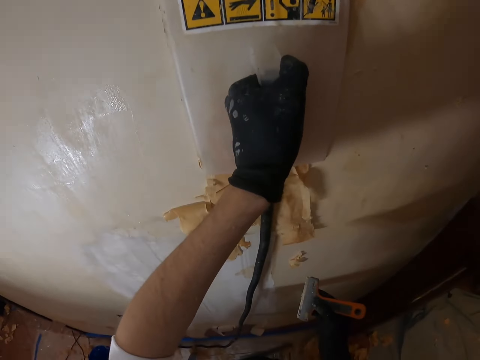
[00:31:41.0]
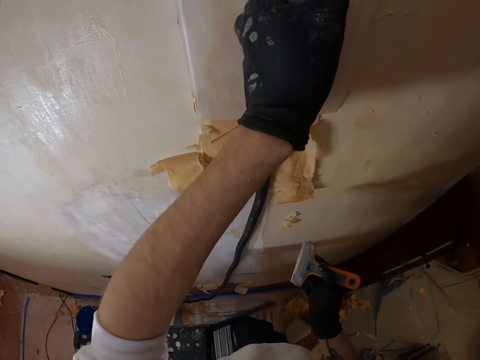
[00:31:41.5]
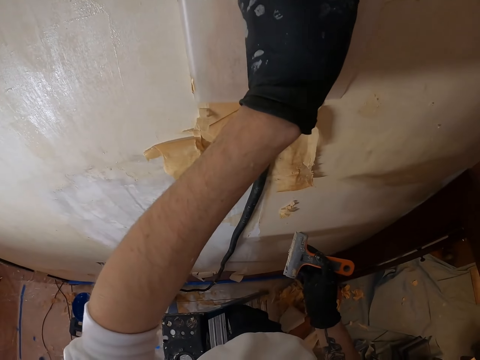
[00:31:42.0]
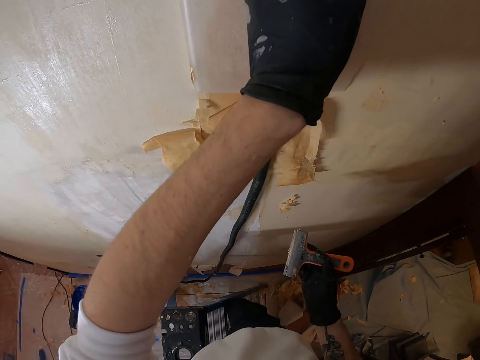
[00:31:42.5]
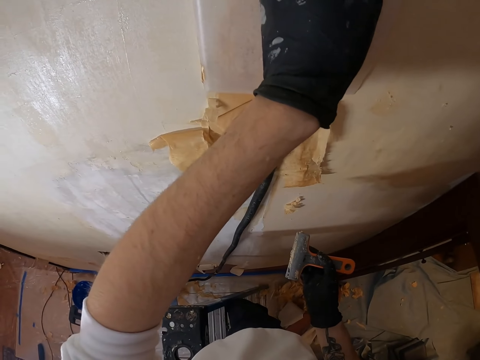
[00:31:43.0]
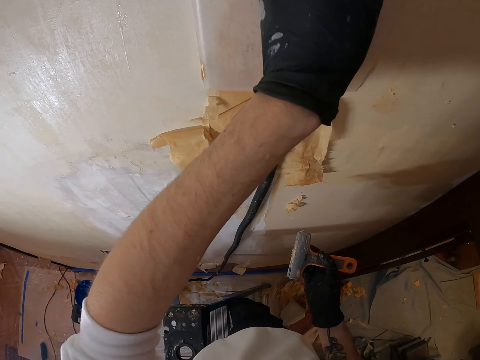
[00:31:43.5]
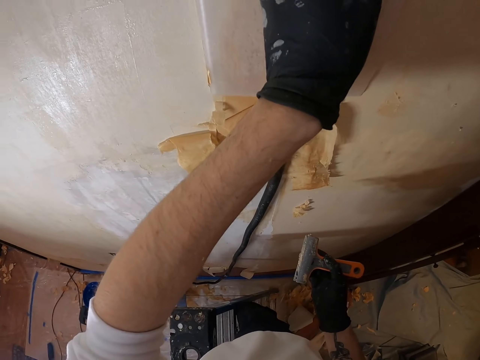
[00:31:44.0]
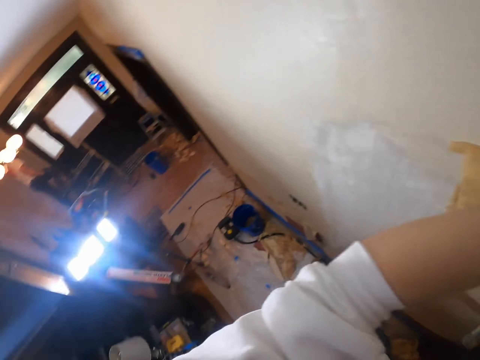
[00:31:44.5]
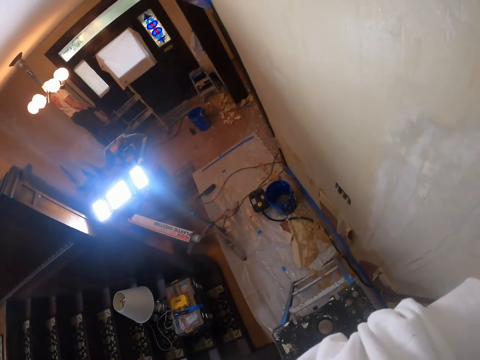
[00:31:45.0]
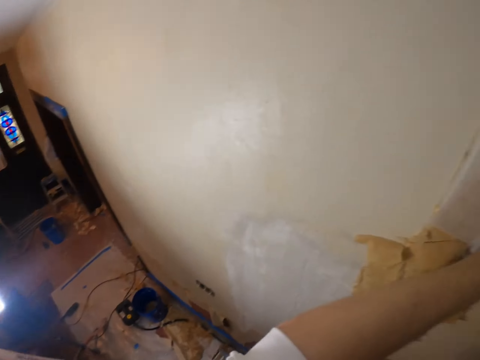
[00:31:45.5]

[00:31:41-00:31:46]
The camera wearer looks at the scraper. They look around the house.

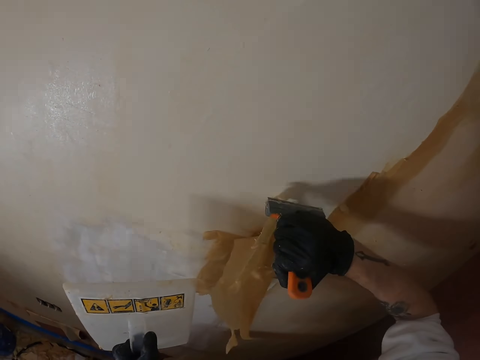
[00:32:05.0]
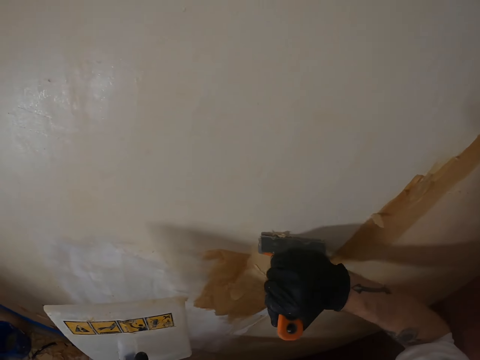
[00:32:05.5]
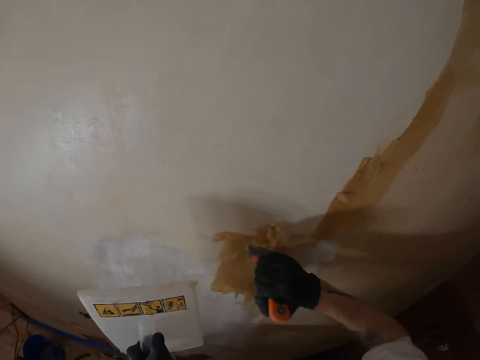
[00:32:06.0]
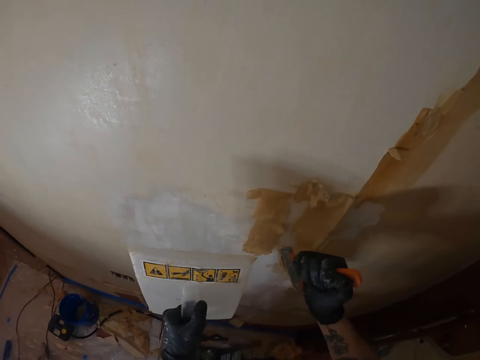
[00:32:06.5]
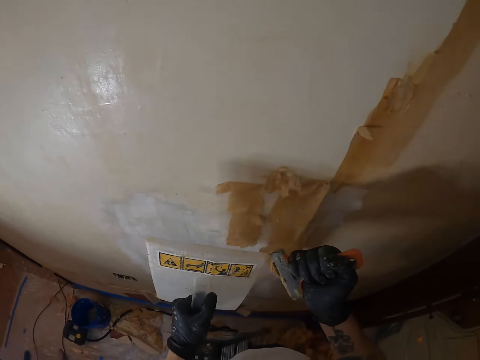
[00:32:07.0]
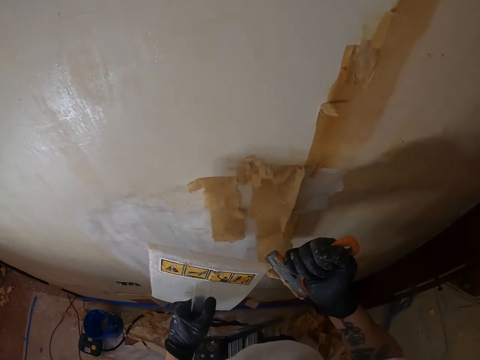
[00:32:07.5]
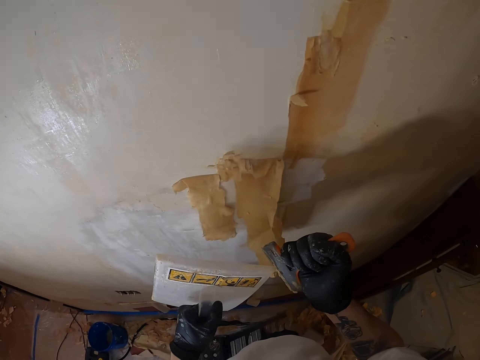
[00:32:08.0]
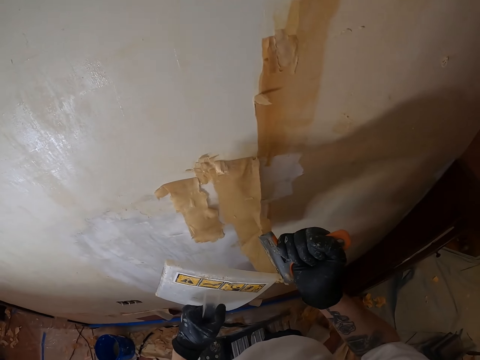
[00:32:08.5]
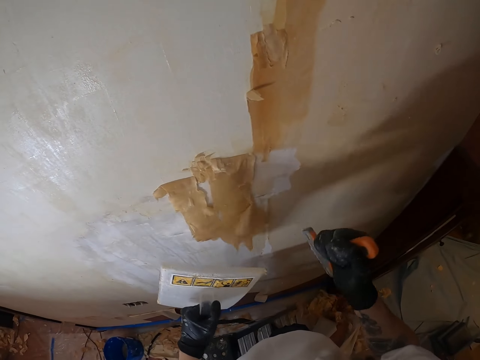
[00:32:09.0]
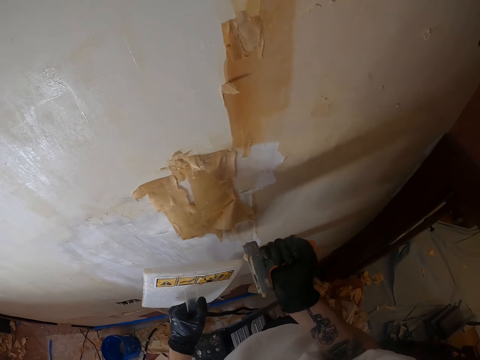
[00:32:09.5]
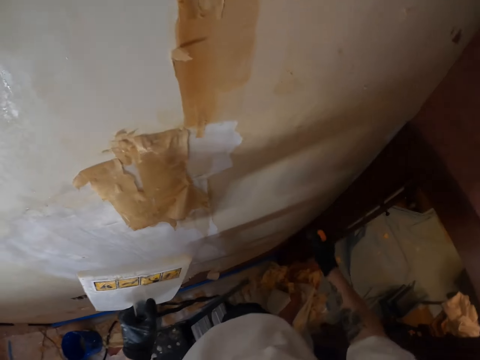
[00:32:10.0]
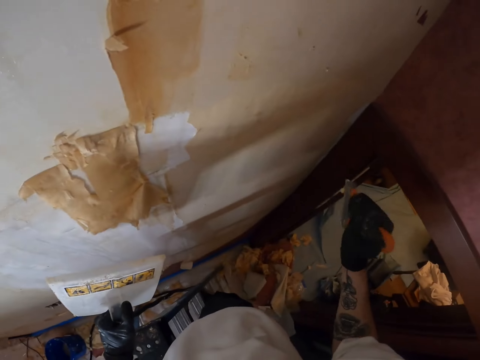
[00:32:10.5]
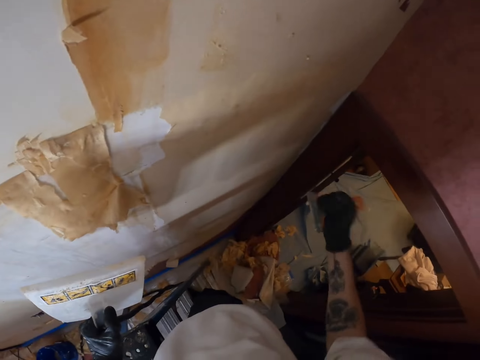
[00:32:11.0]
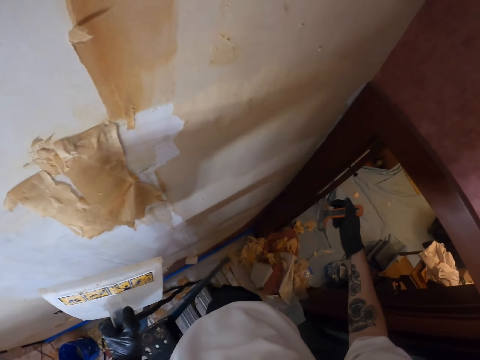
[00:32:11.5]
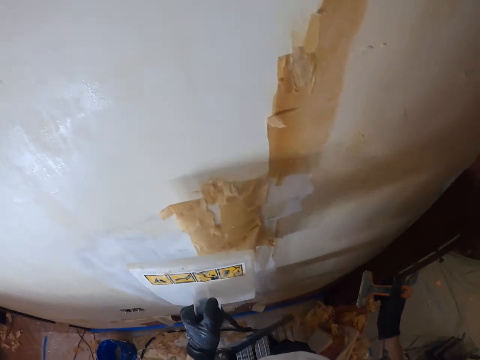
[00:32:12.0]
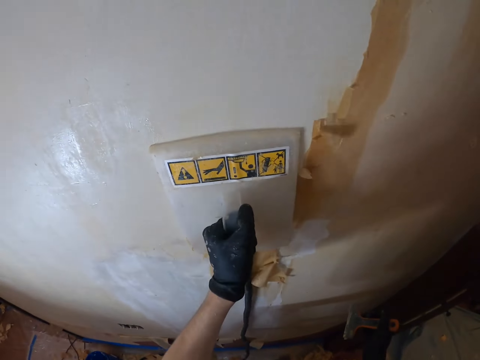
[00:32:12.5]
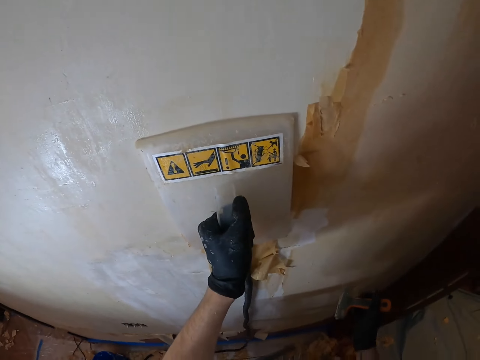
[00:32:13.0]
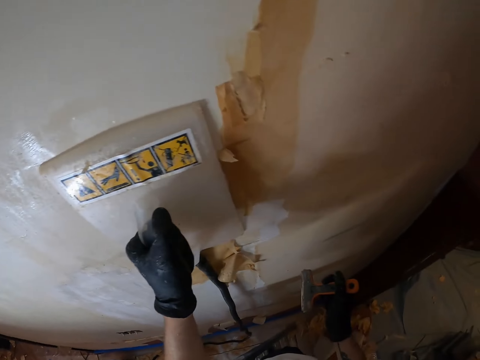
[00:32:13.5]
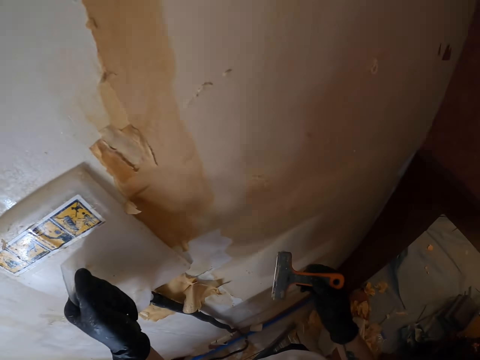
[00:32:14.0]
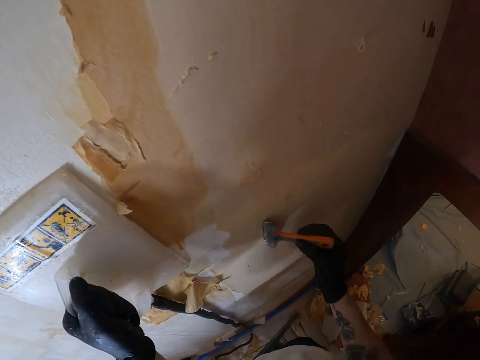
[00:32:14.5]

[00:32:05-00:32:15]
The camera wearer lifts the left hand. They remove paint from the scraper with the plastic float. They move both hands and shake the right hand. They remove the paint from something. They lift the plastic float and place the plastic float on the wall. They hold an object beside the wall. They press the plastic float on the wall.

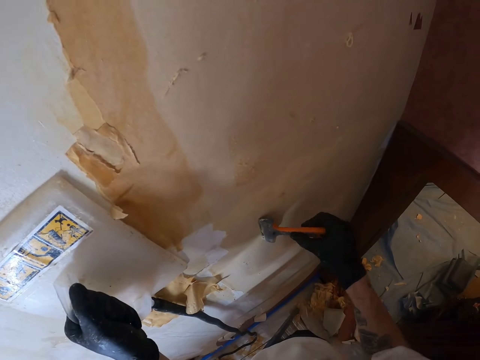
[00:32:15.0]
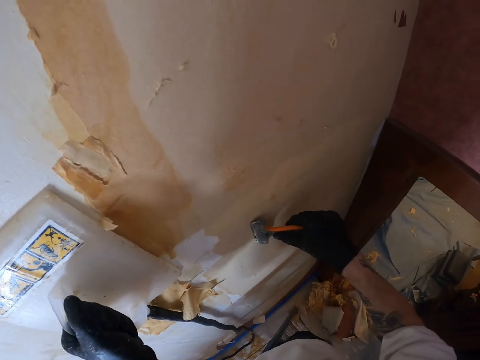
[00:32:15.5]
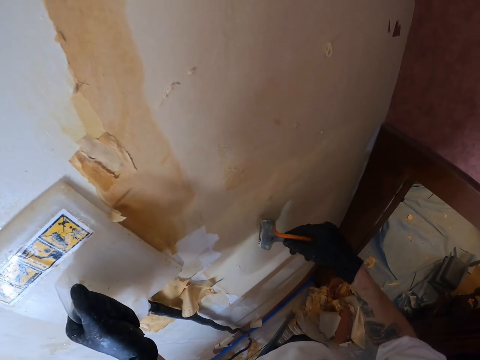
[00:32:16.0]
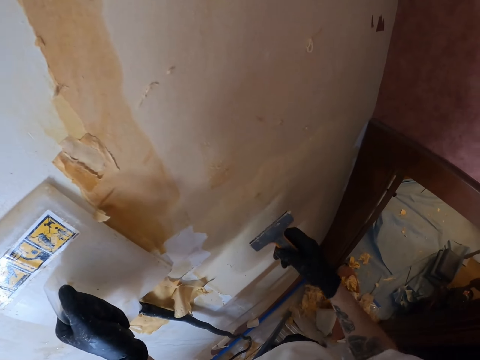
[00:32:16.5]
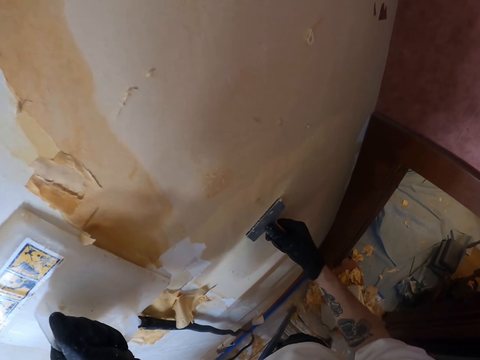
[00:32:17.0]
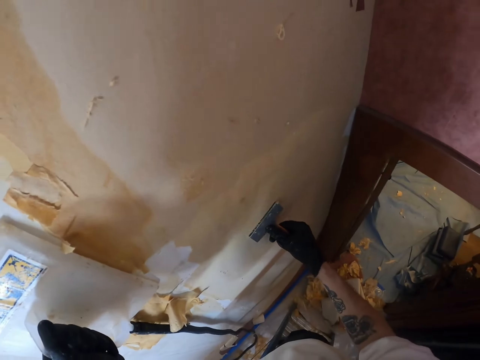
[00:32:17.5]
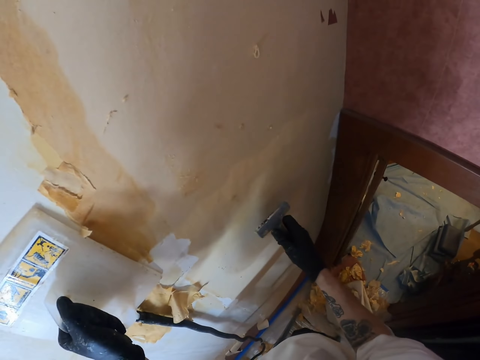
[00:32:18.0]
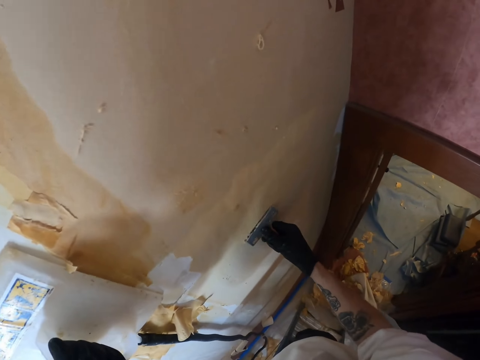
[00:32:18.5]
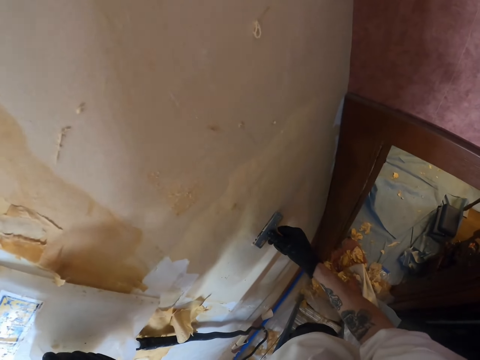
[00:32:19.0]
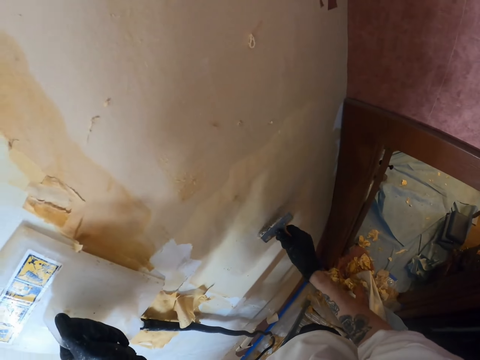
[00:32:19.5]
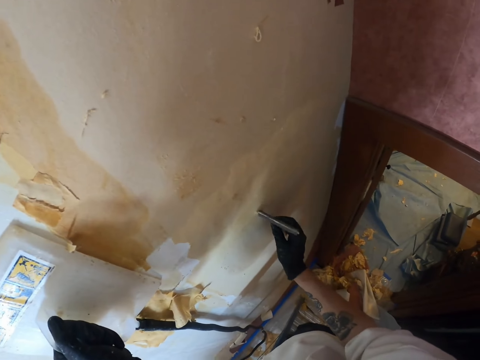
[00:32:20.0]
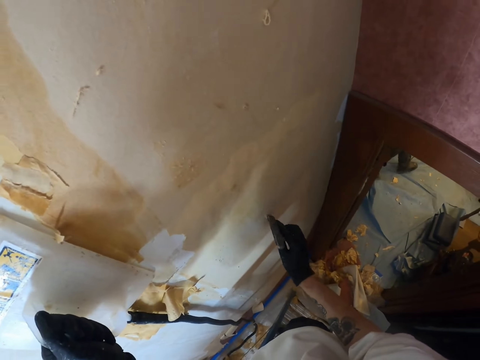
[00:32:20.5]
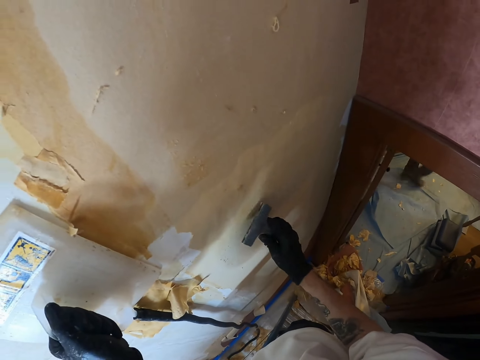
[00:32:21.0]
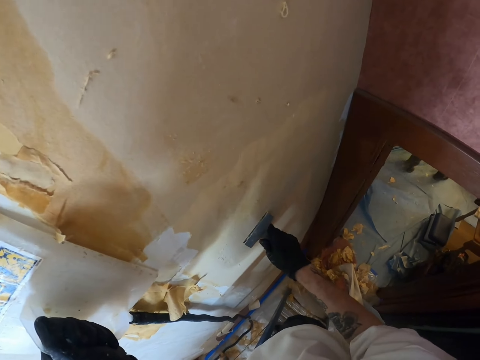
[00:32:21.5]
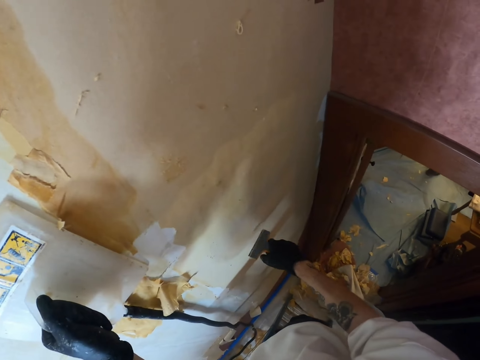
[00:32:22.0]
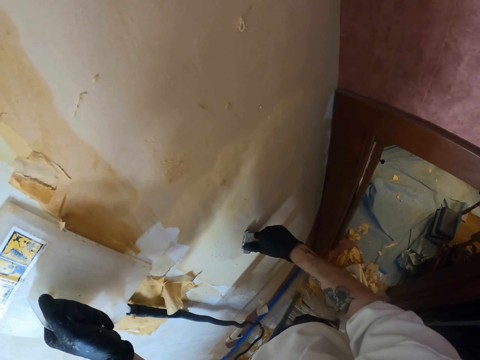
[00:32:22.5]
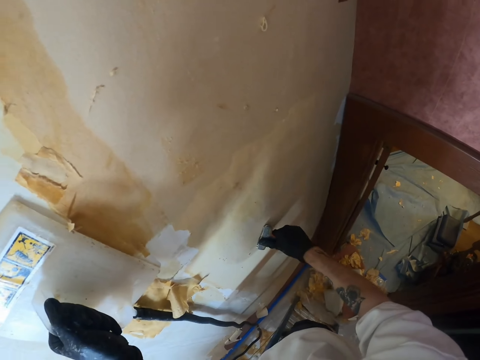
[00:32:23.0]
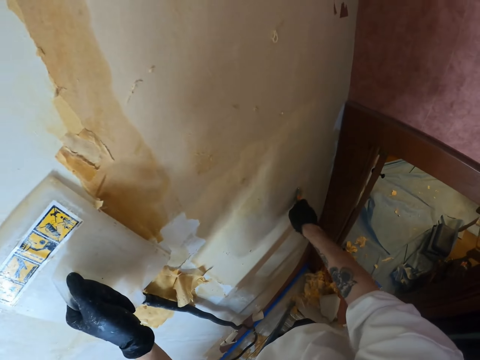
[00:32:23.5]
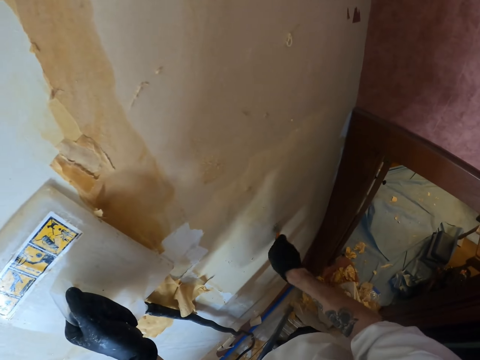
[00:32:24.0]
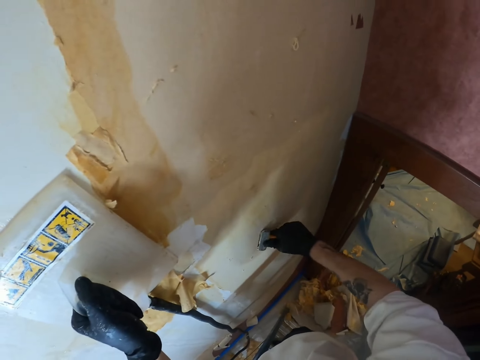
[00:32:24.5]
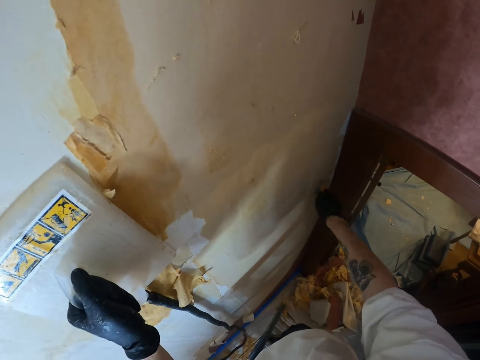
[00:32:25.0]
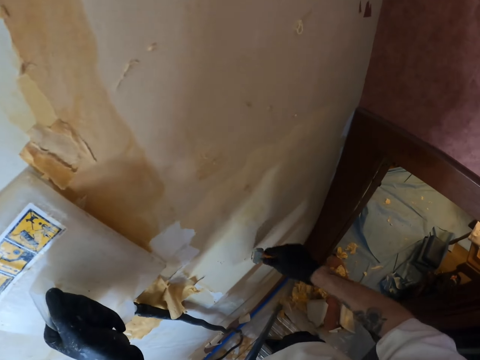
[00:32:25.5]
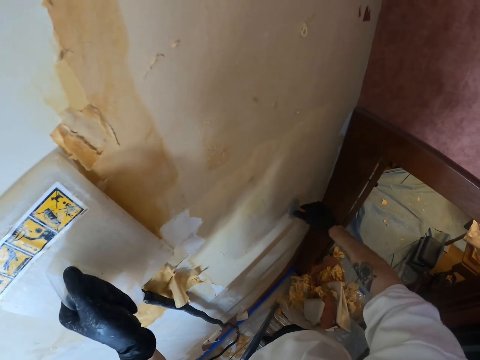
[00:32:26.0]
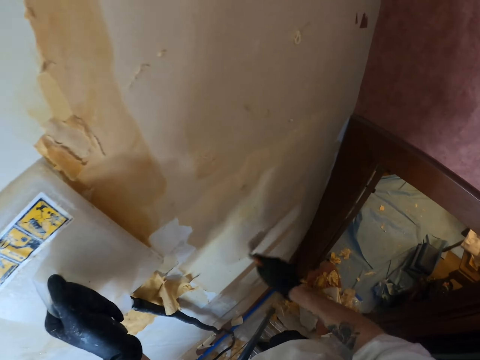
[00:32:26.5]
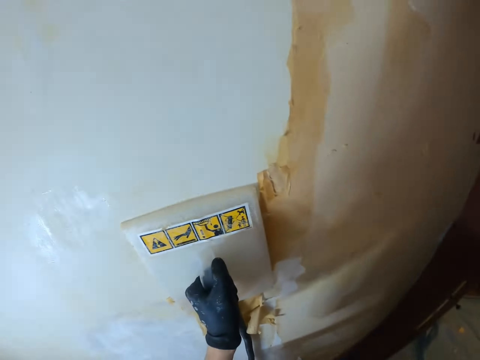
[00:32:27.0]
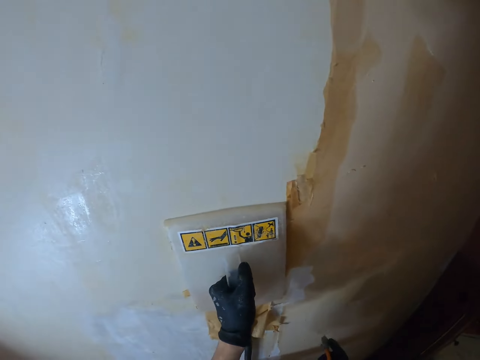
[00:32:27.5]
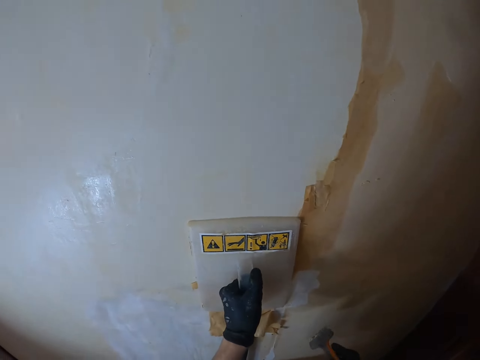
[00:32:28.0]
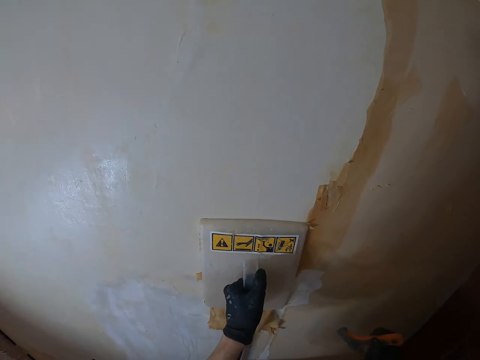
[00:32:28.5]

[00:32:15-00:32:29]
The camera wearer places the scraper on the wall. They look at the wall. They press the scraper on the wall. They turn the scraper. They rub the scraper on the wall. They turn the scraper. They rub the scraper on the wall. They turn the scraper. They rub the scraper on the wall. They move the plastic float on the wall. They hold something beside the wall.
